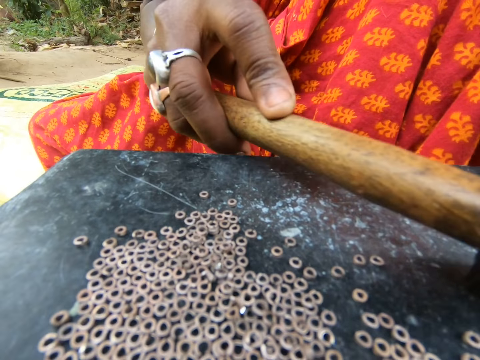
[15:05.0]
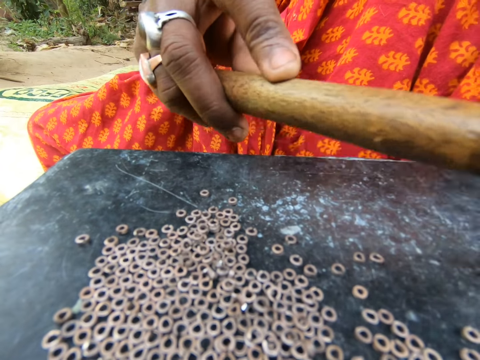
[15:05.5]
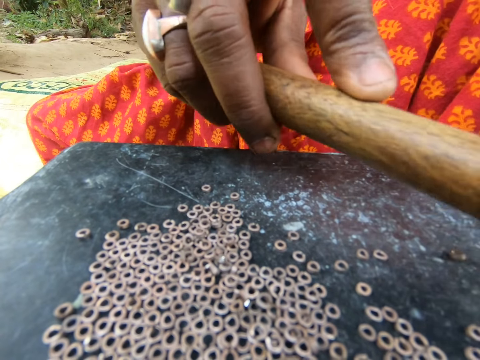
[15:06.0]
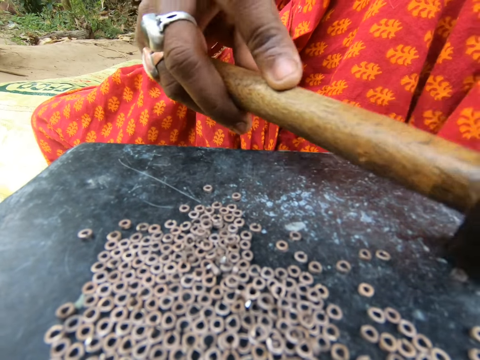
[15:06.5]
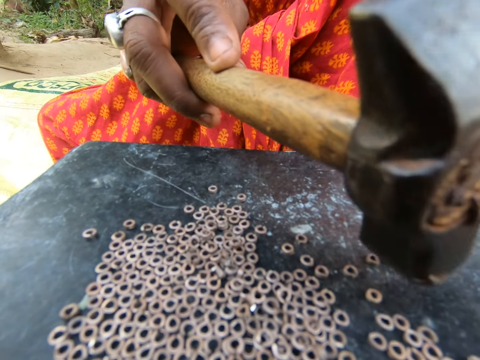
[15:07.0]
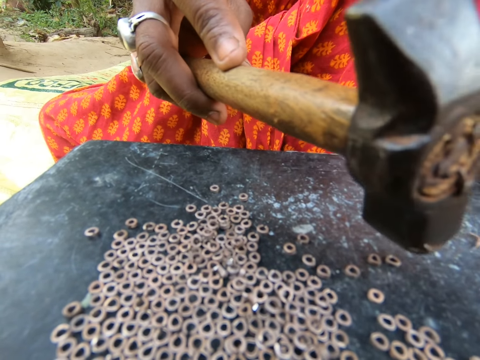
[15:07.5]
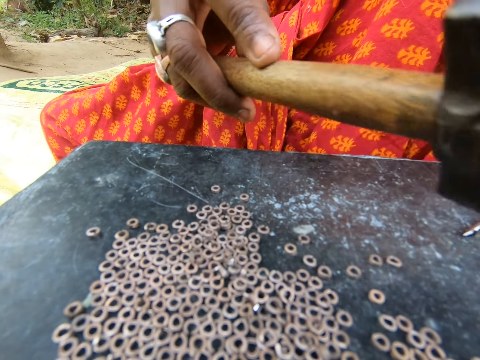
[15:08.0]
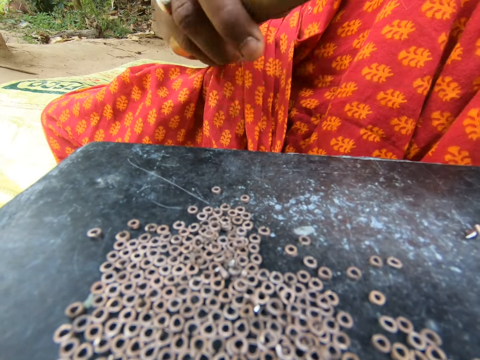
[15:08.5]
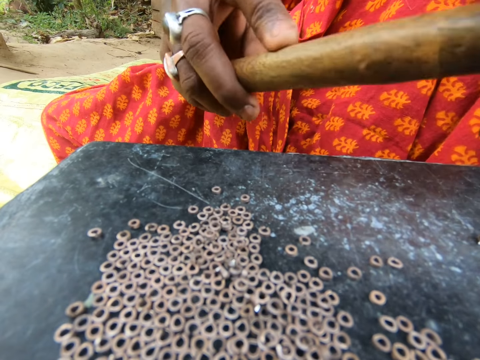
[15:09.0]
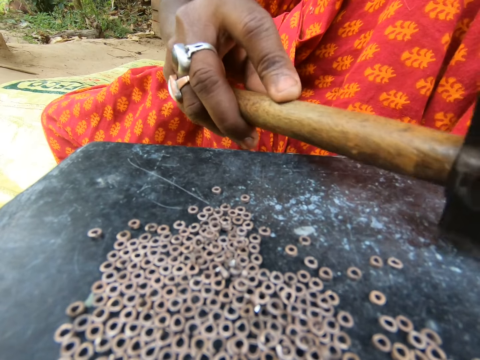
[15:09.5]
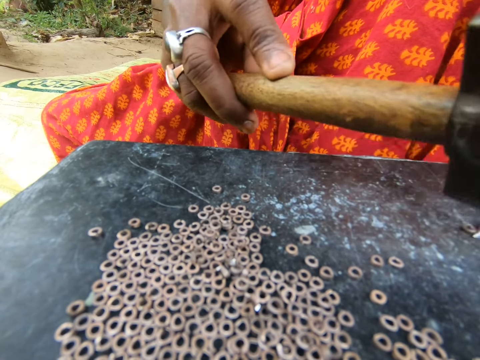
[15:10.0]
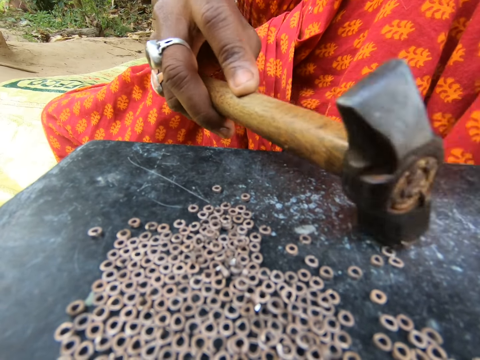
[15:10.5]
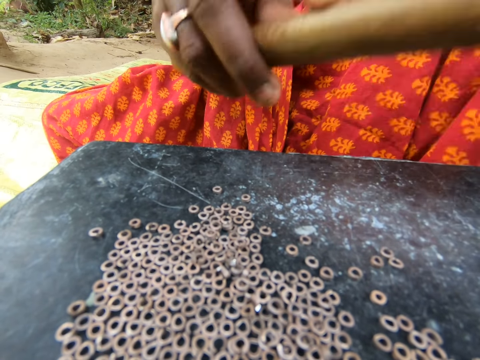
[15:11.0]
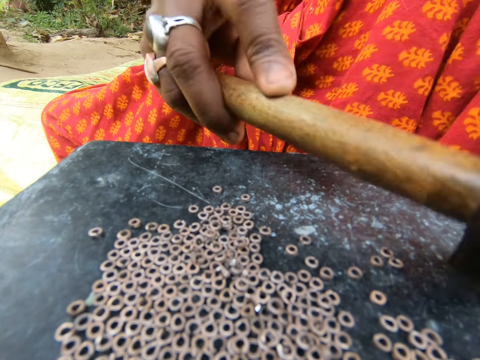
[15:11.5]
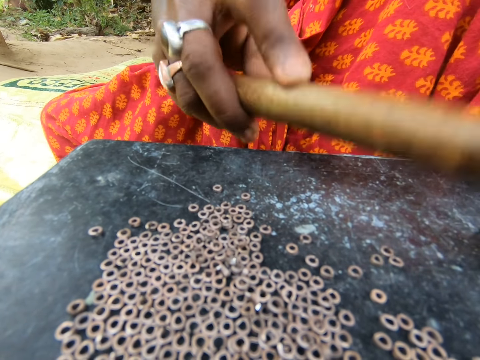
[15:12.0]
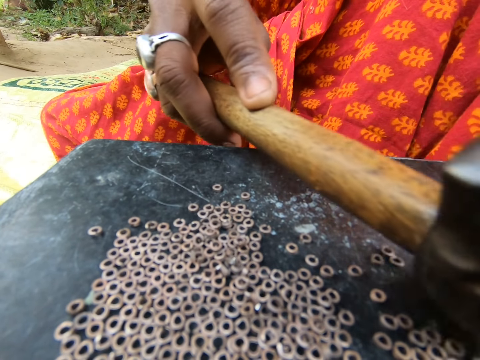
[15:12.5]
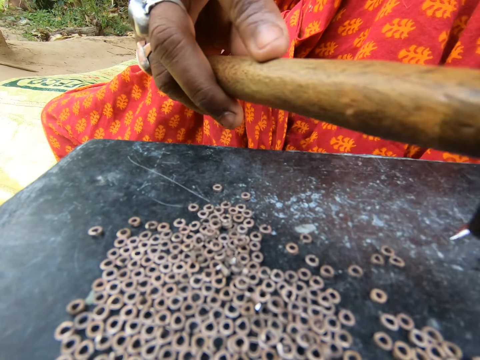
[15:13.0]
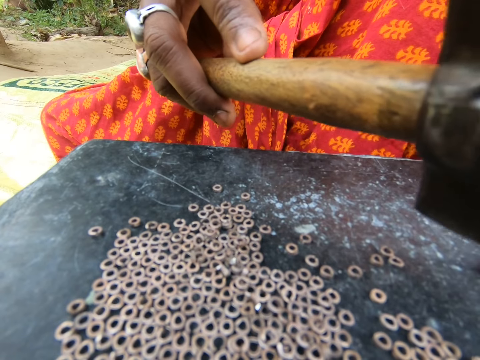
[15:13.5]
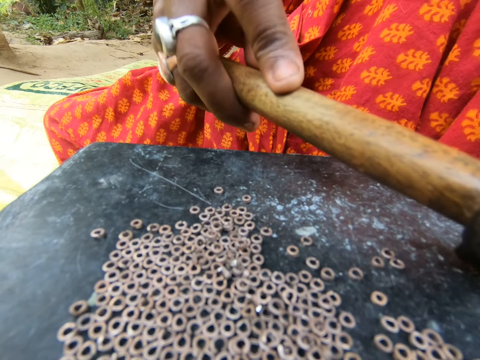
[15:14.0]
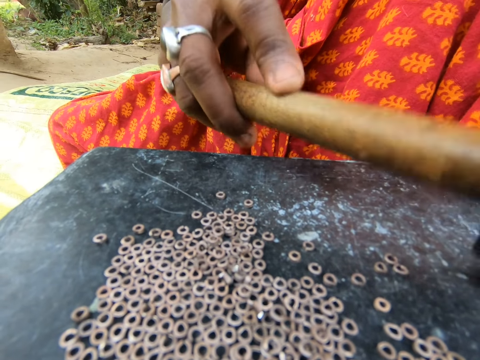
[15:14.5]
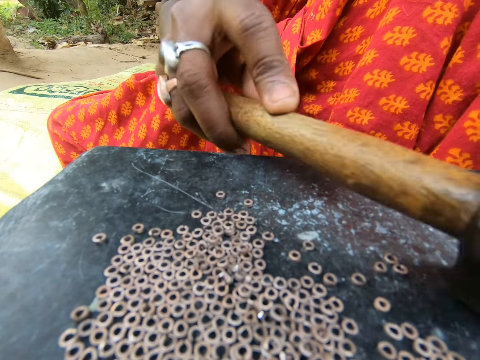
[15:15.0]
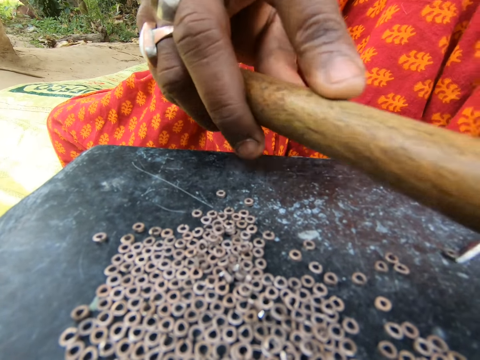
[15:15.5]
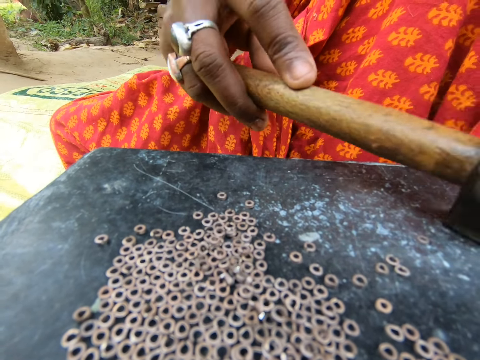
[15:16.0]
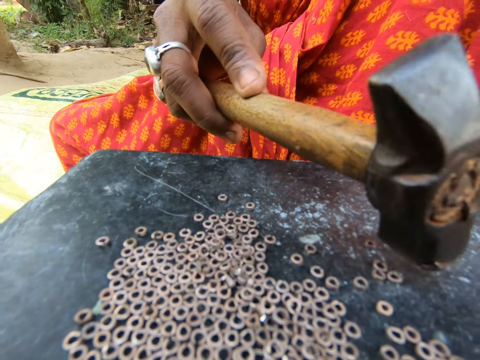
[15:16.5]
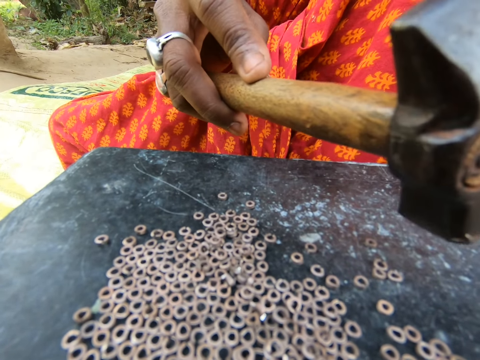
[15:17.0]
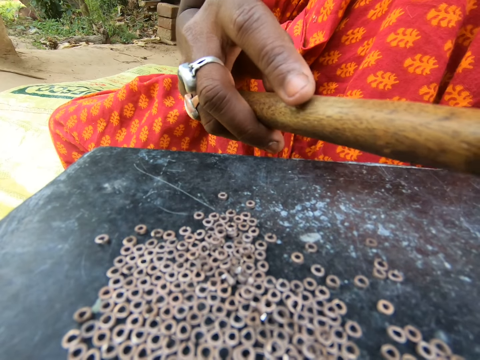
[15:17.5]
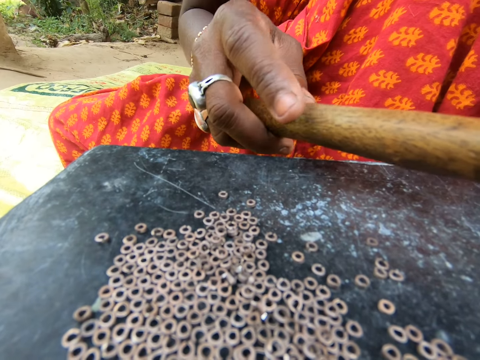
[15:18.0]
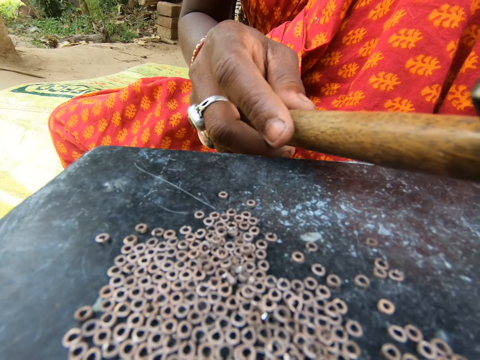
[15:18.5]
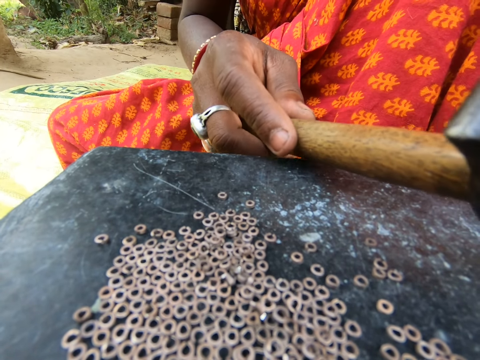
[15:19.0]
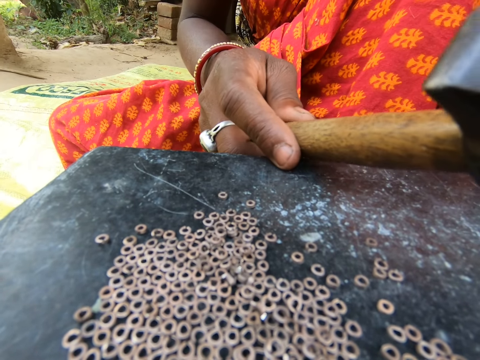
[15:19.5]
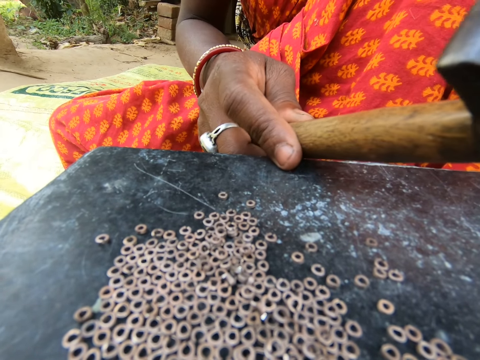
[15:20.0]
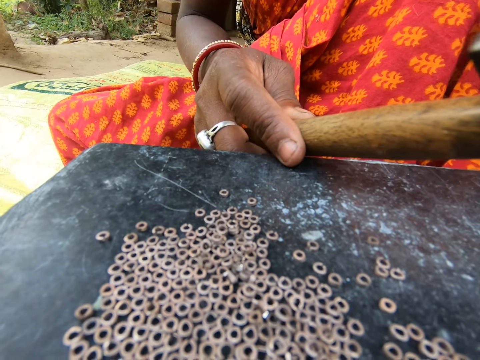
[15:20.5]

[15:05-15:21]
The woman moves the metal on the table with the hammer in her right hand. The woman holds the metal on the table with the screwdriver in her left hand. The woman hits the metal on the screwdriver in her left hand on the table with the hammer in her right hand. The woman moves the metal on the table with the hammer in her right hand. The woman hits the metal on the screwdriver in her left hand on the table with the hammer in her right hand. The woman moves the metal on the table with the hammer in her right hand. The woman holds the metal on the table with the screwdriver in her left hand. The woman hits the metal on the screwdriver in her left hand on the table with the hammer in her right hand. The woman moves the metal on the table with the hammer in her right hand. The woman places her right hand on the table.

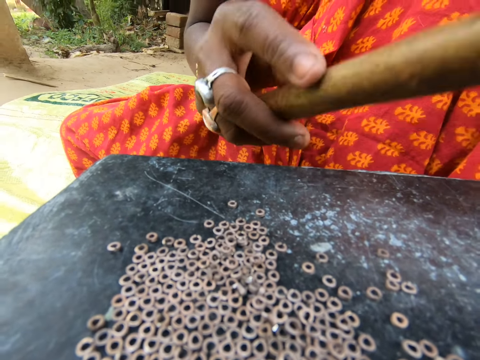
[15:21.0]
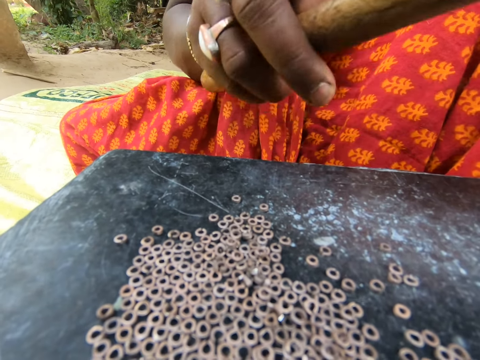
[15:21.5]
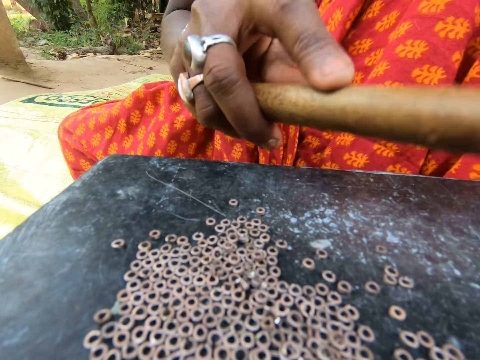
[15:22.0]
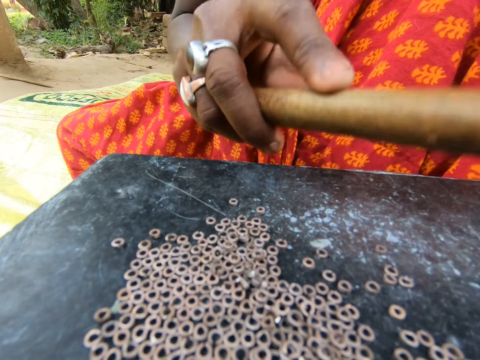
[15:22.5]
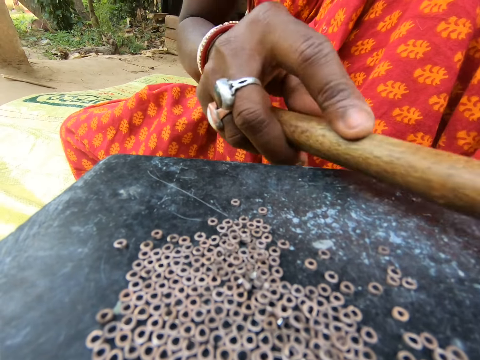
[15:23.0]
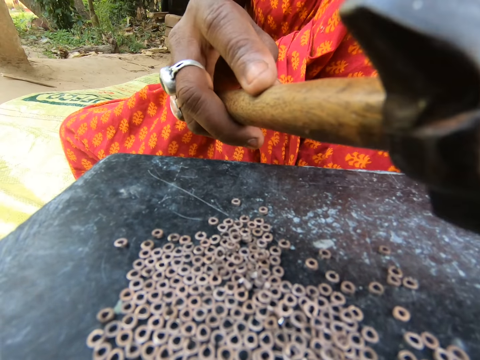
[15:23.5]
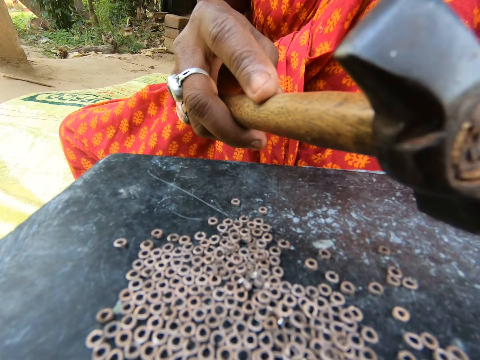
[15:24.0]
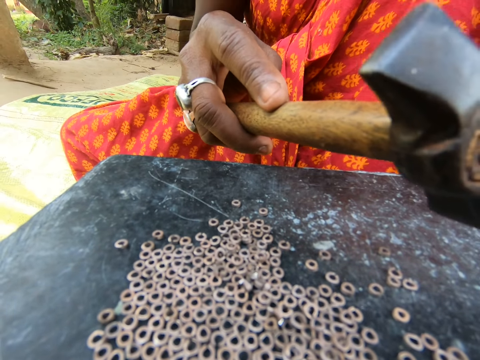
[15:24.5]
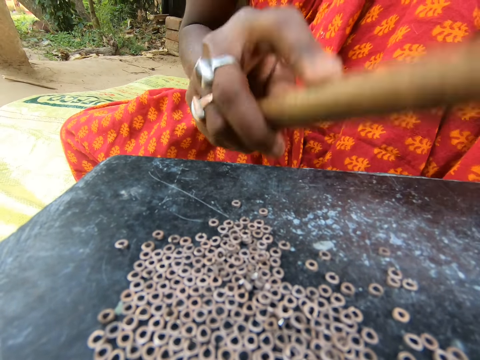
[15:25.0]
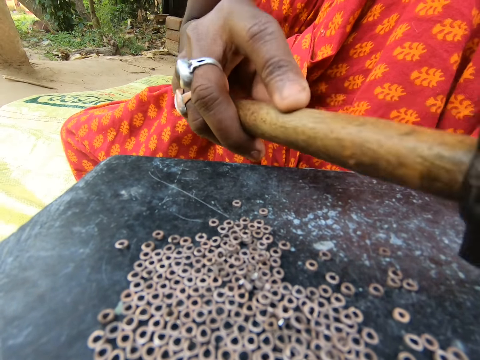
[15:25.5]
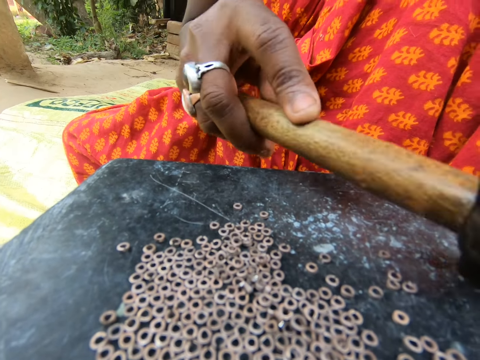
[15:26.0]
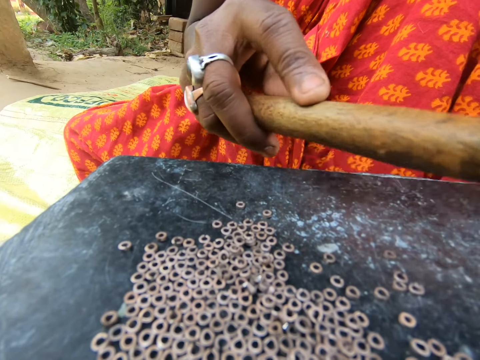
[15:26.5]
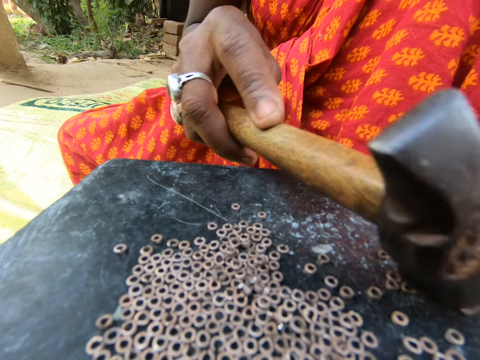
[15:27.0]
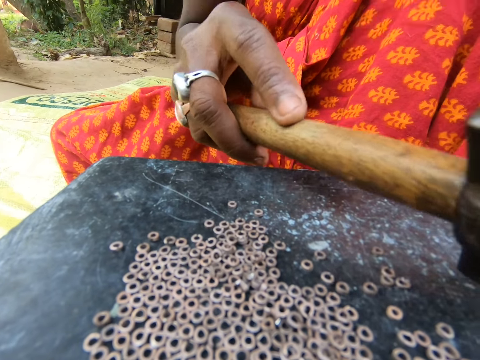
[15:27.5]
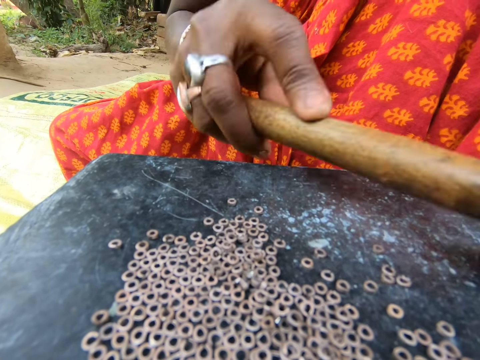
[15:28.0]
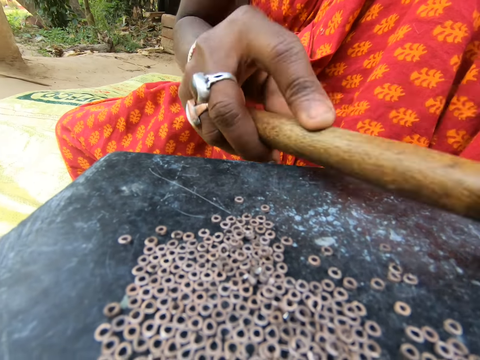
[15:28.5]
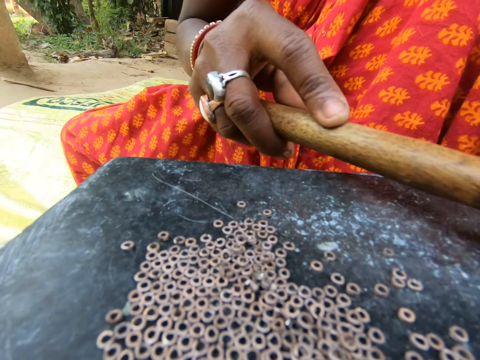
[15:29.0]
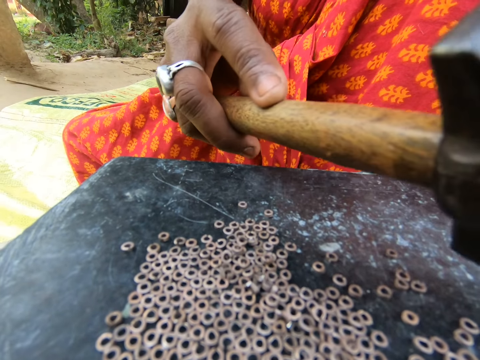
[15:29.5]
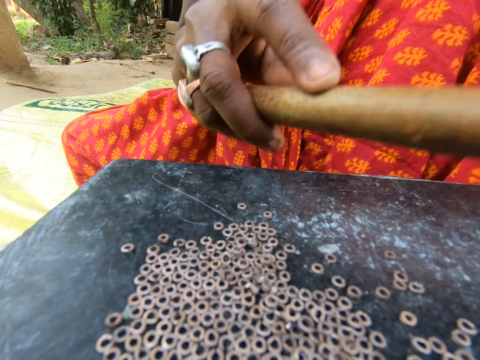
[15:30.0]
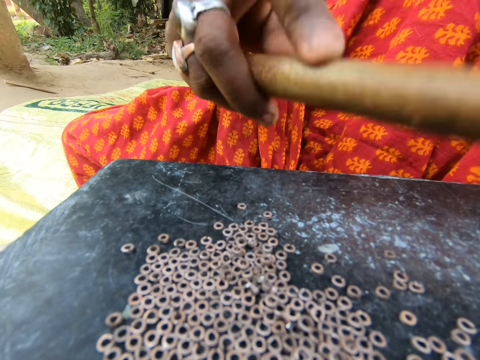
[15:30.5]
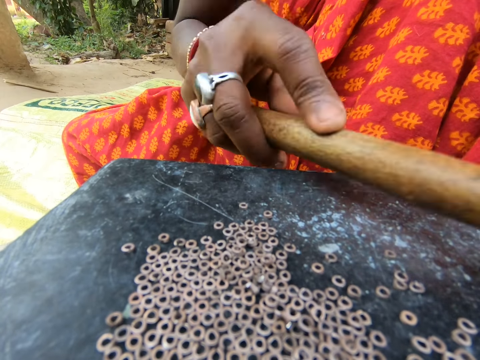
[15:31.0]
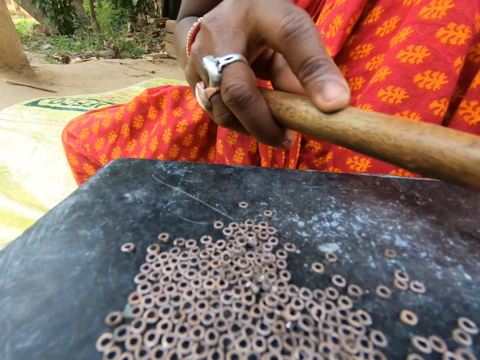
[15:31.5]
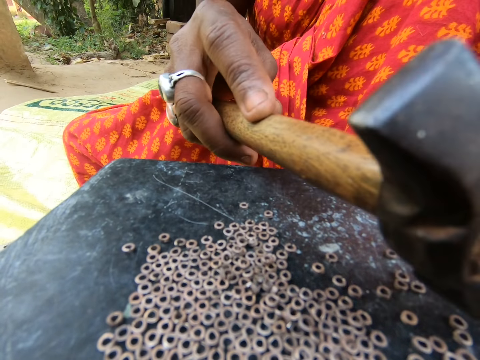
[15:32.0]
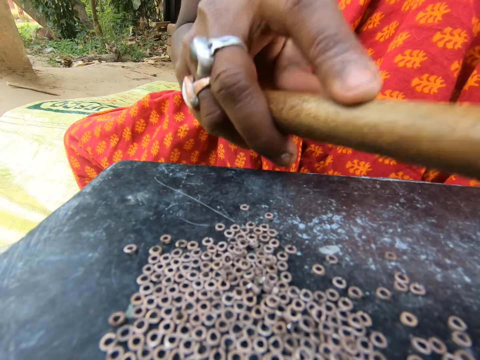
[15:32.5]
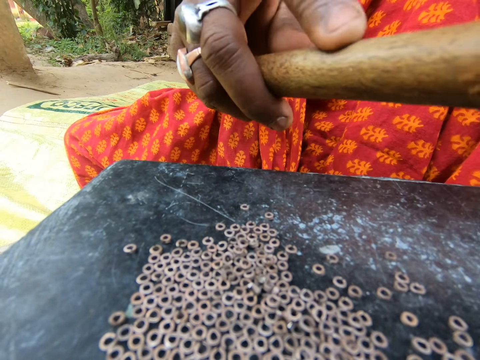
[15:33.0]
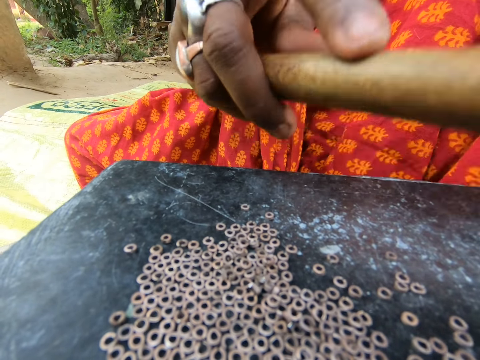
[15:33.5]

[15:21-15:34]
The woman hits a metal on the screwdriver in her left hand on the table with the hammer in her right hand. The woman moves the metal on the table with the hammer in her right hand. The woman hits the metal on the screwdriver in her left hand on the table with the hammer in her right hand. The woman moves the metal on the table with the hammer in her right hand. The woman hits the metal on the screwdriver in her left hand on the table with the hammer in her right hand. The woman moves the metal on the table with the hammer in her right hand. The camera wearer converses with the woman. The woman hits the metal on the screwdriver in her left hand on the table with the hammer in her right hand. The woman moves the metal on the table with the hammer in her right hand. The woman hits the metal on the screwdriver in her left hand on the table with the hammer in her right hand.
